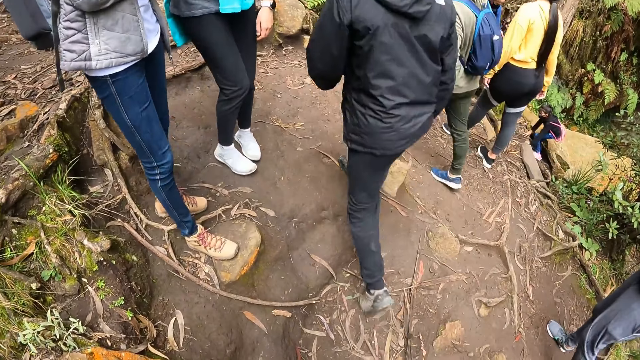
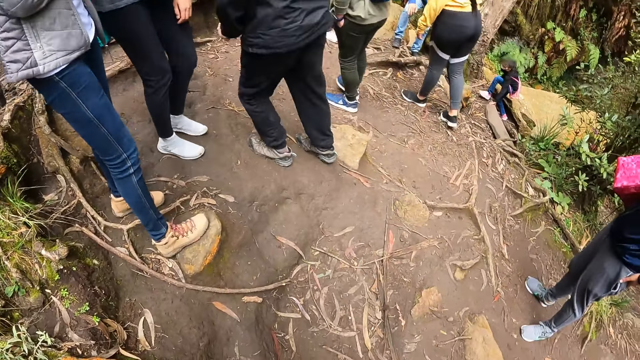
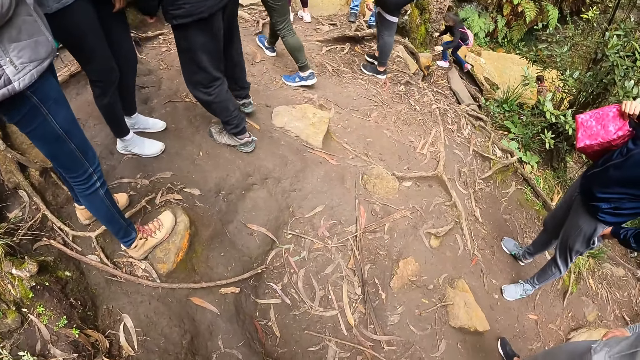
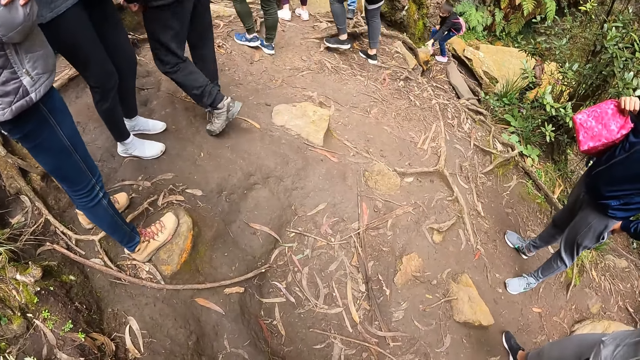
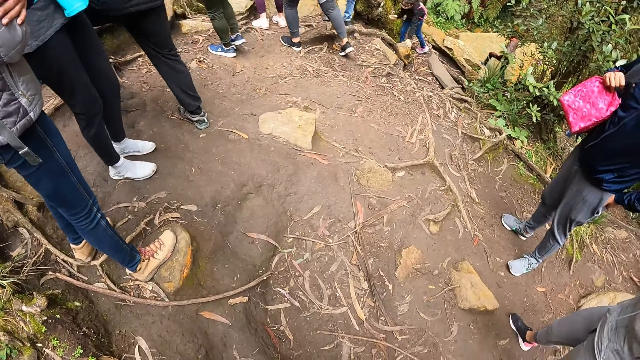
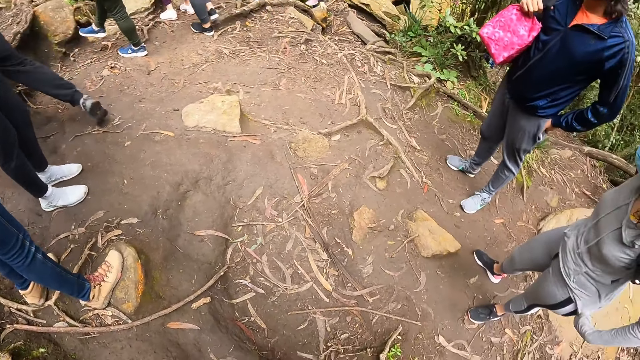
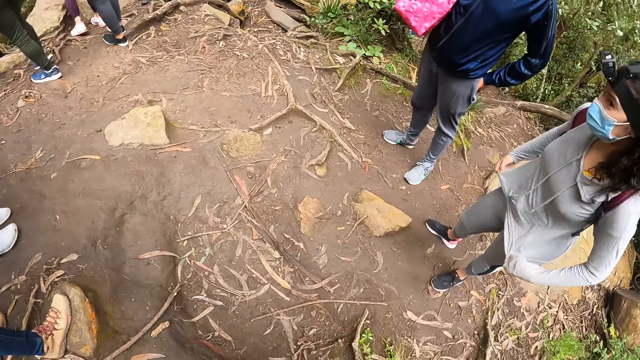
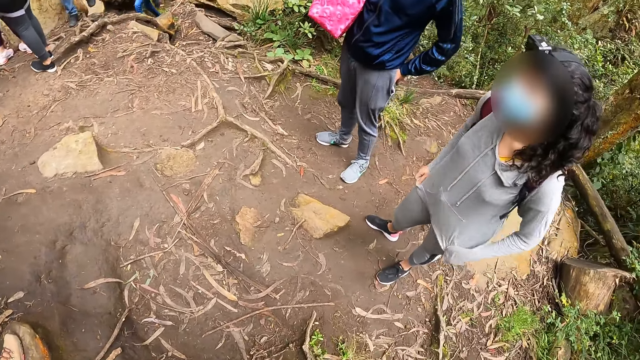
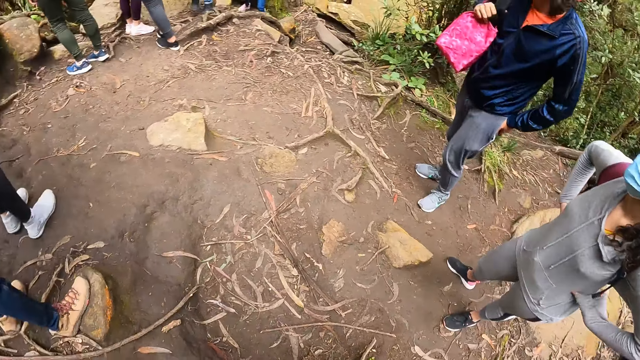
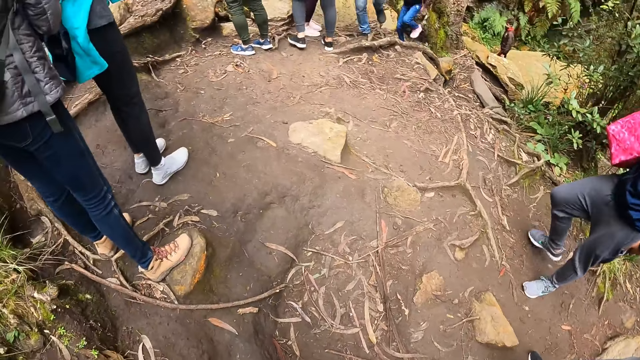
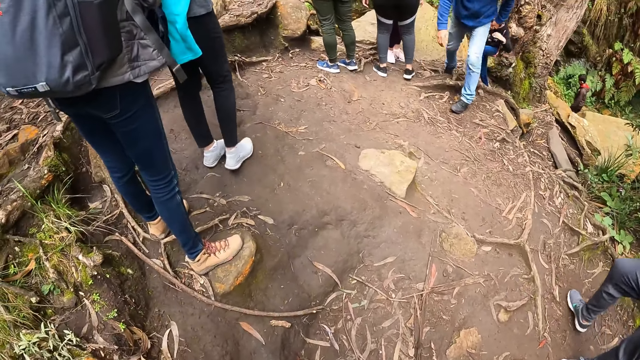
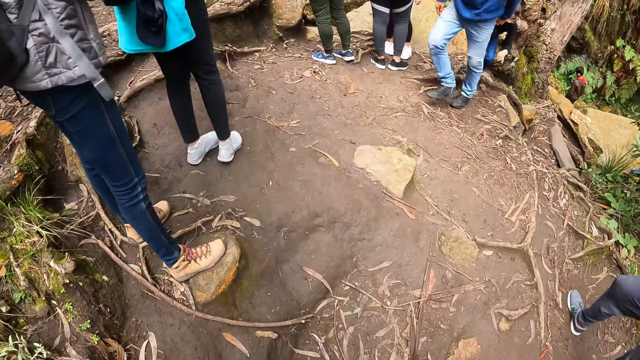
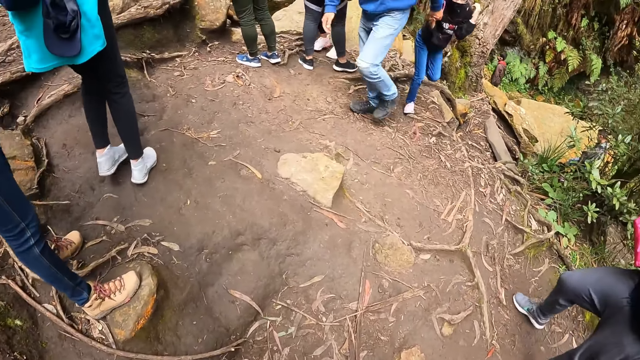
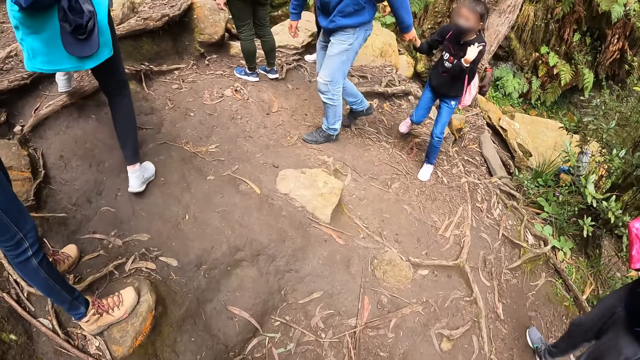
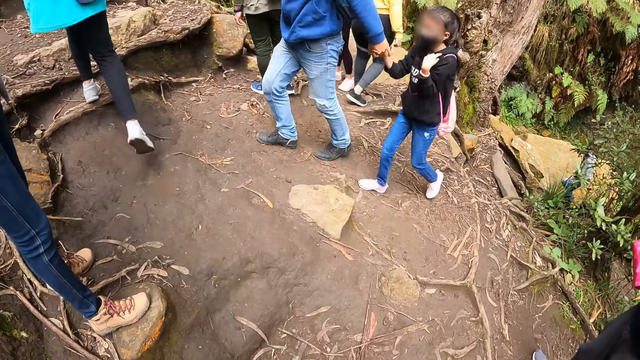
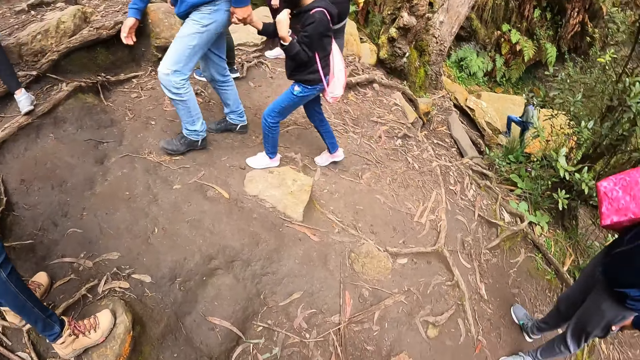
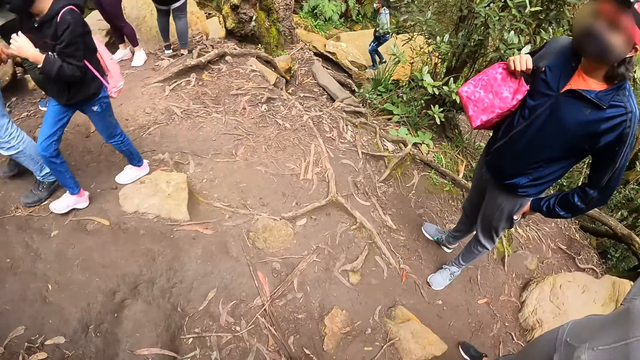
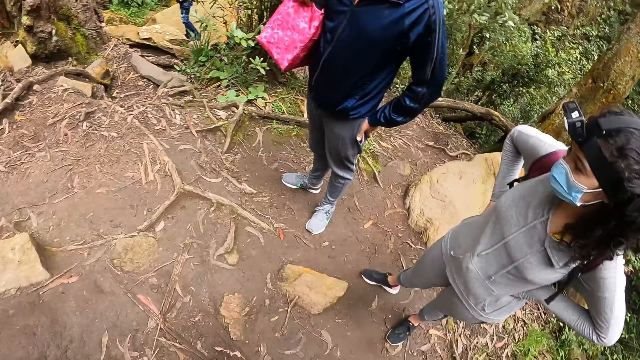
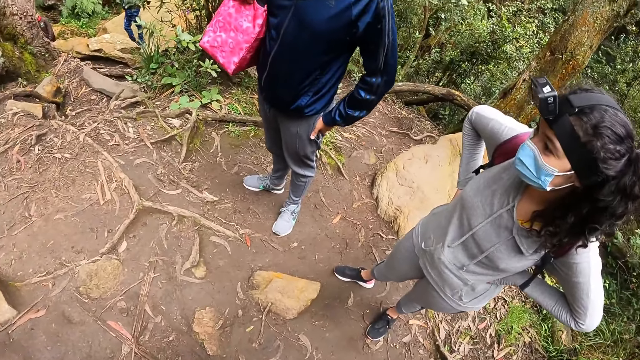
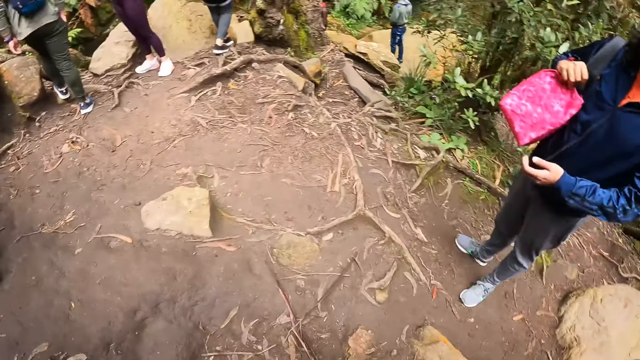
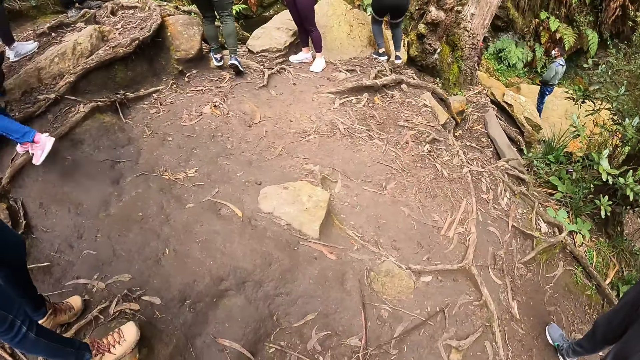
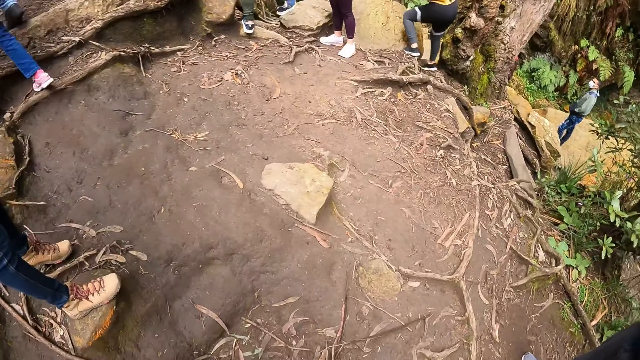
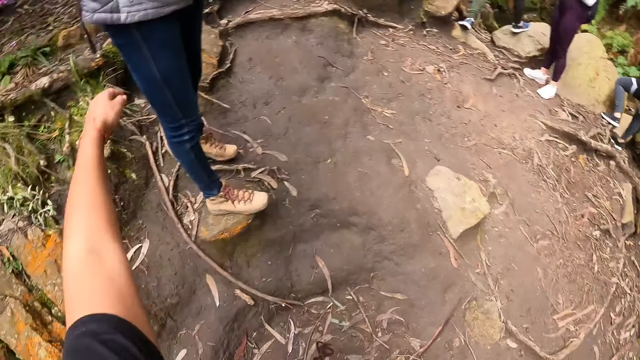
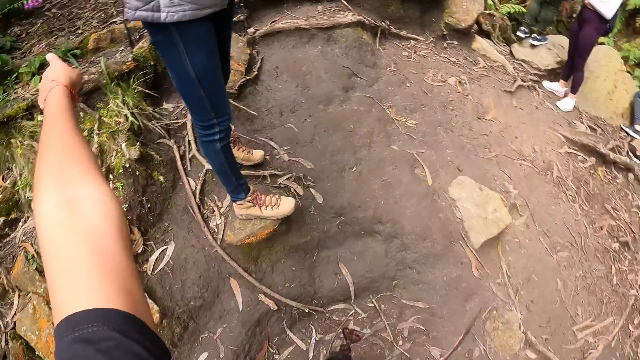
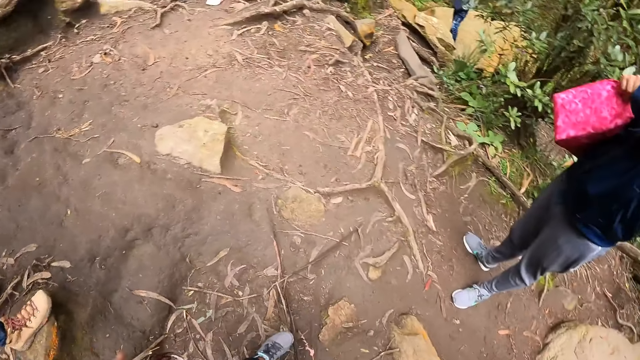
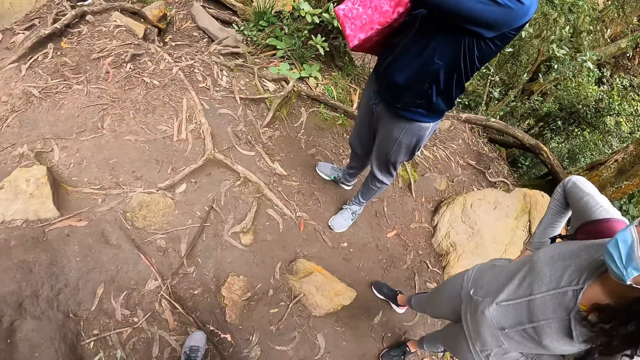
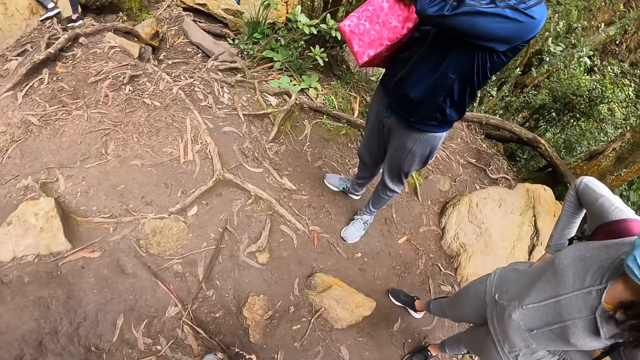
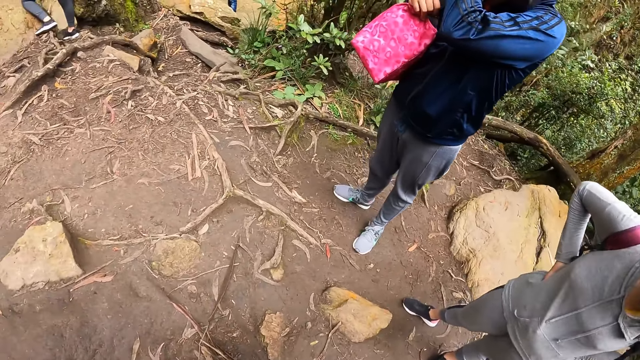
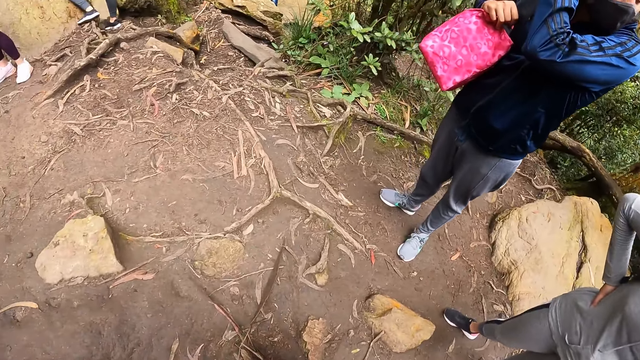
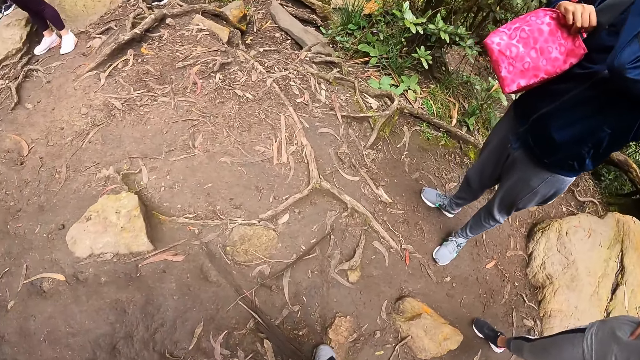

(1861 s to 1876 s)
The woman adjusts her top with both hands. The woman rests her hands on her waist. The camera wearer converses with another woman and a man.

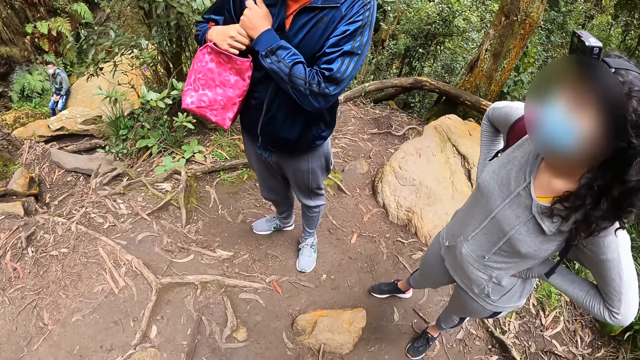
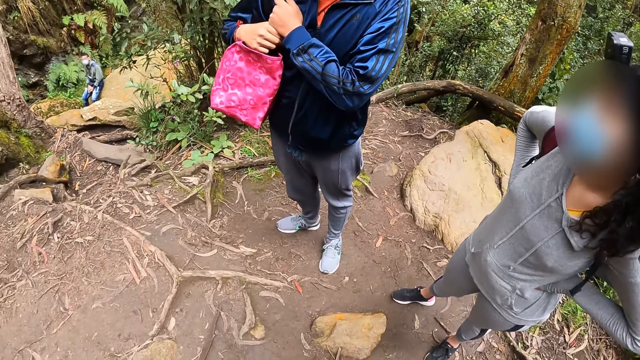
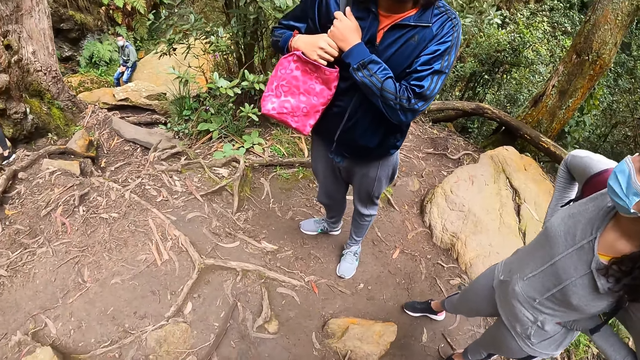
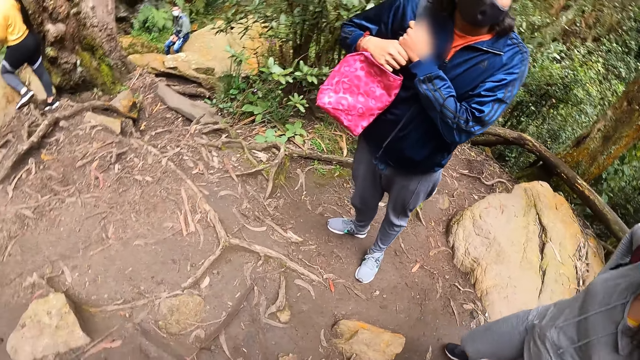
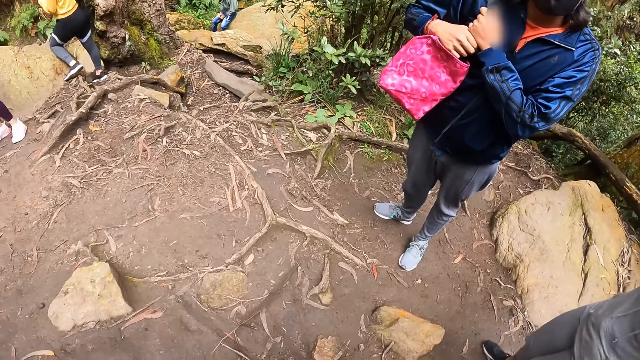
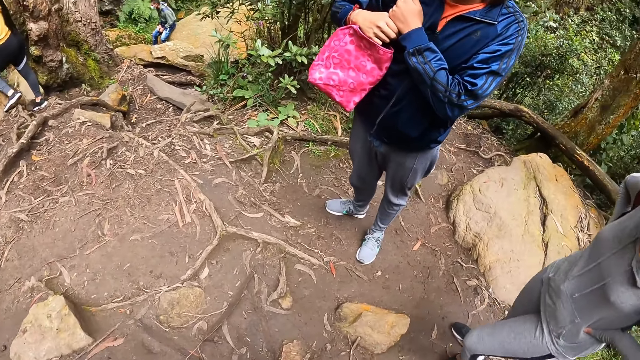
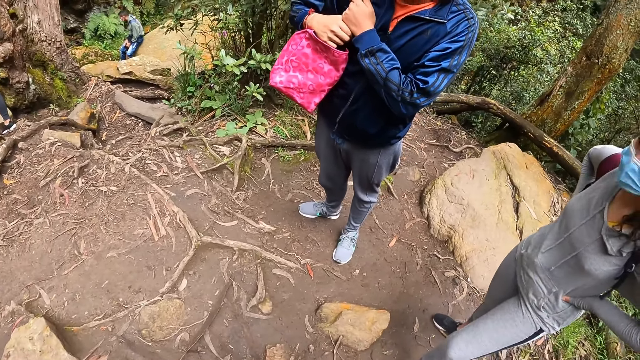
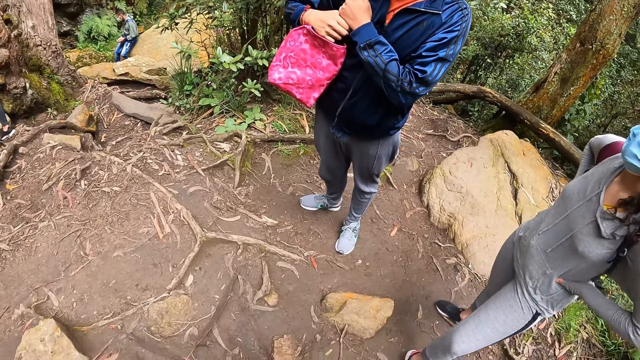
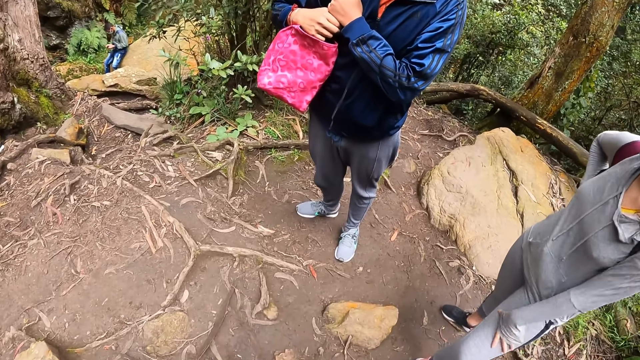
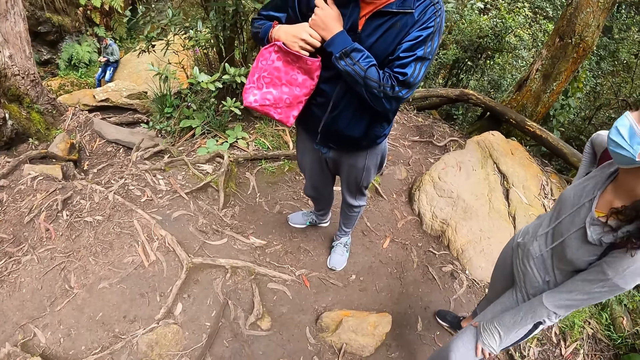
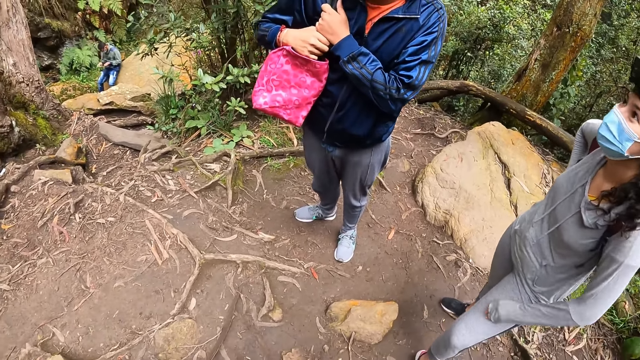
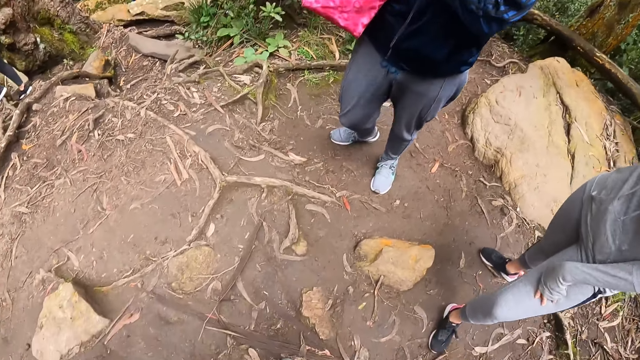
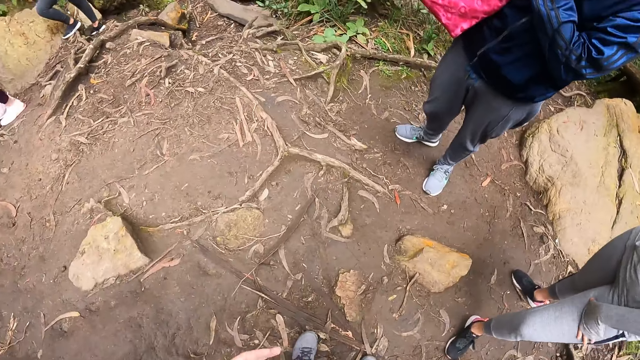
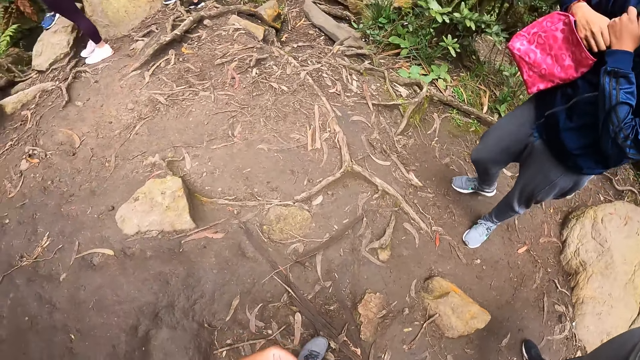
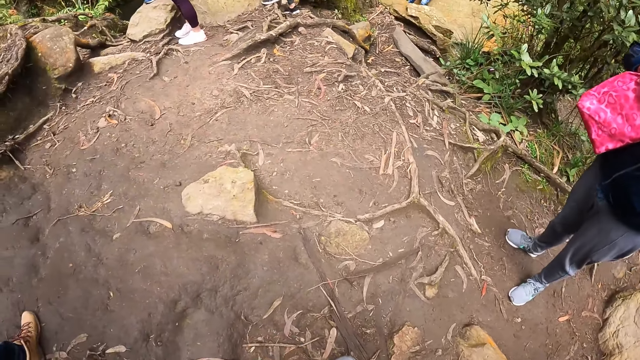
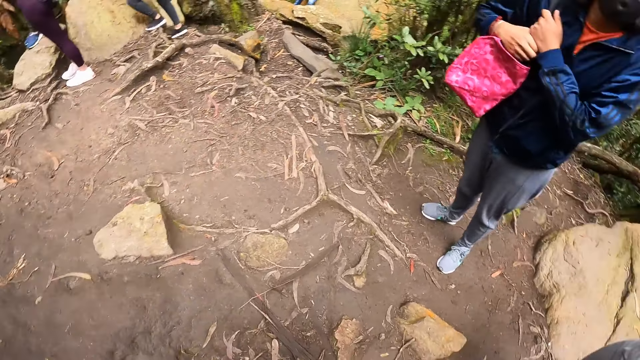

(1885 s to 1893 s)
The woman scratches her left thigh with her left hand.
